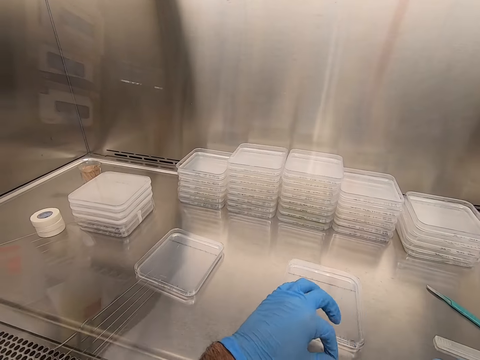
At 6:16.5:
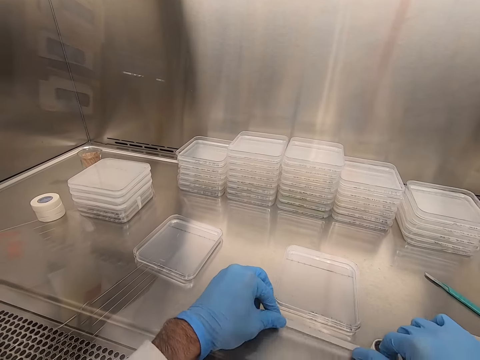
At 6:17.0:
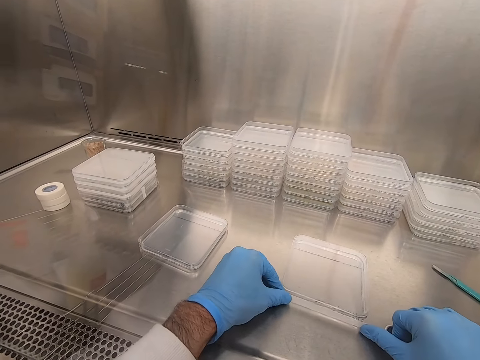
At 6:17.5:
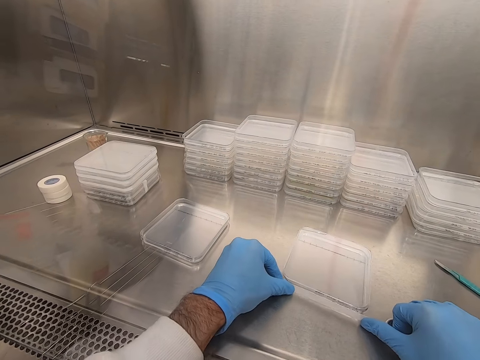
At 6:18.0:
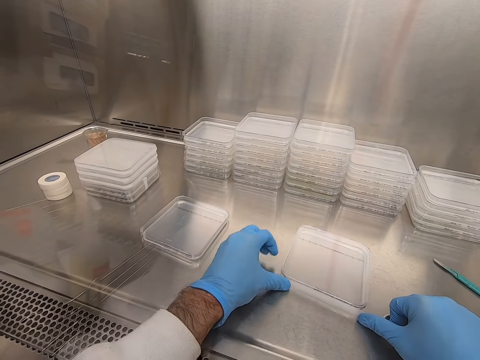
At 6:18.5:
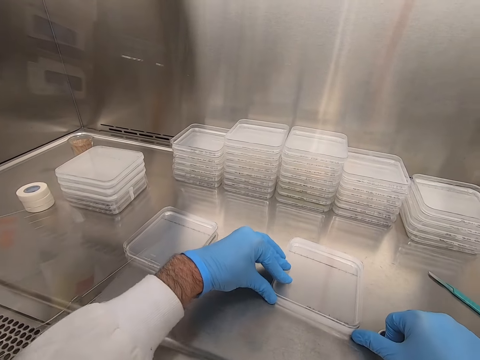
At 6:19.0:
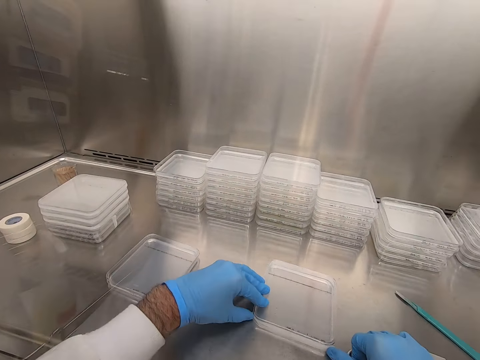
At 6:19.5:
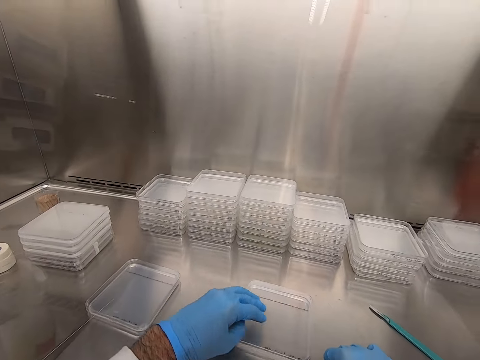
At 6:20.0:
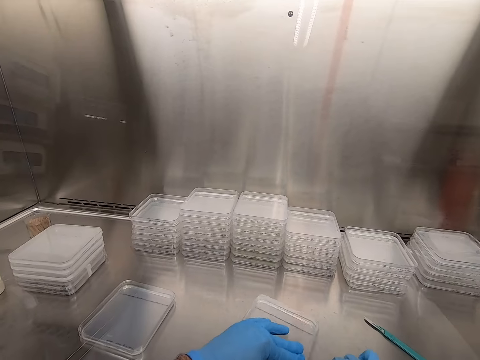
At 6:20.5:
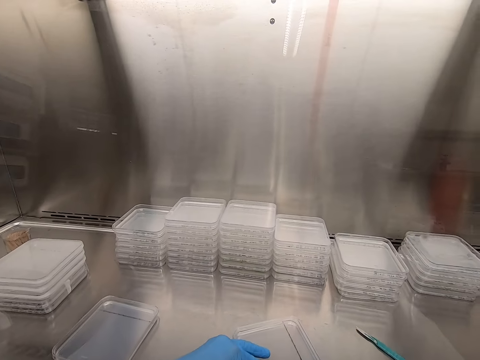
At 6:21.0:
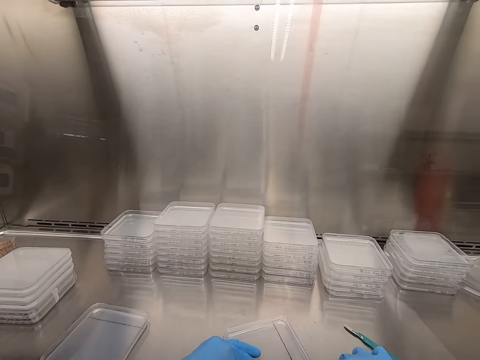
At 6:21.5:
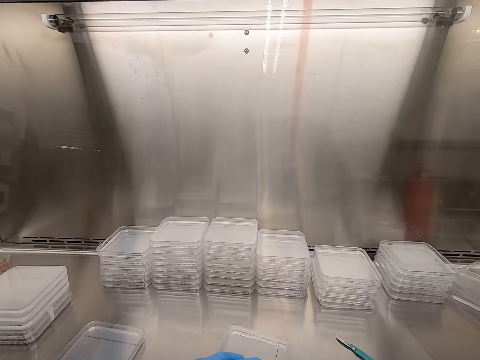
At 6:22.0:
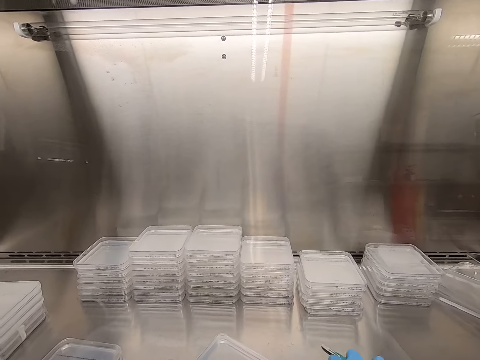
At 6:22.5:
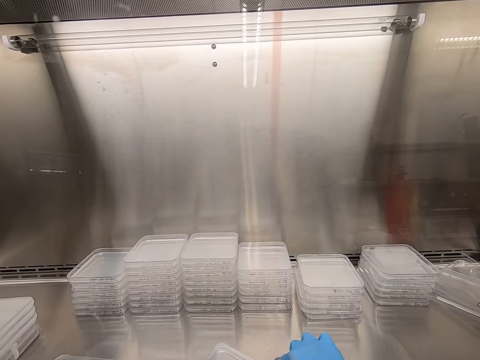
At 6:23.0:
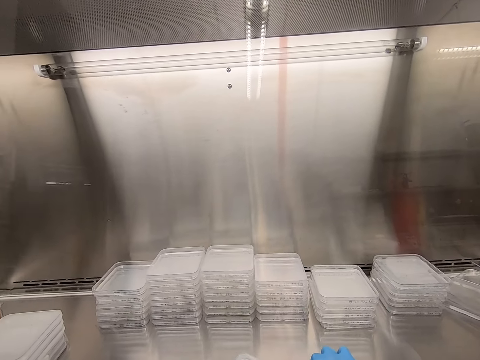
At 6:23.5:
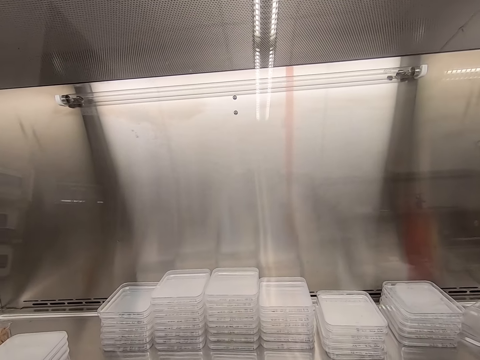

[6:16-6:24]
The camera wearer seals the lid with cello tape.

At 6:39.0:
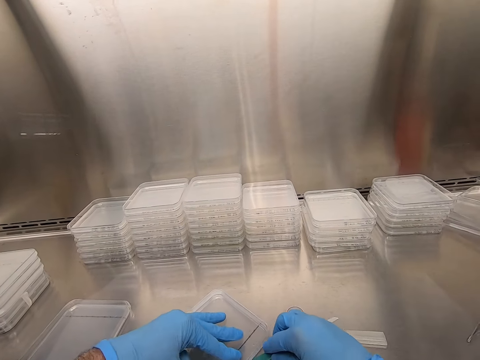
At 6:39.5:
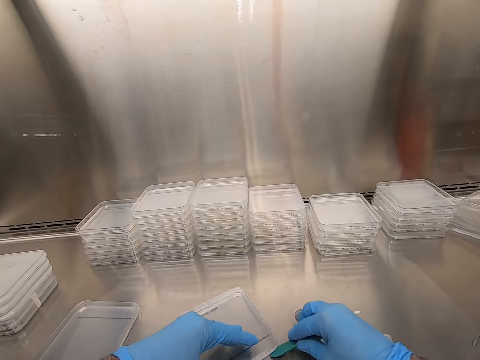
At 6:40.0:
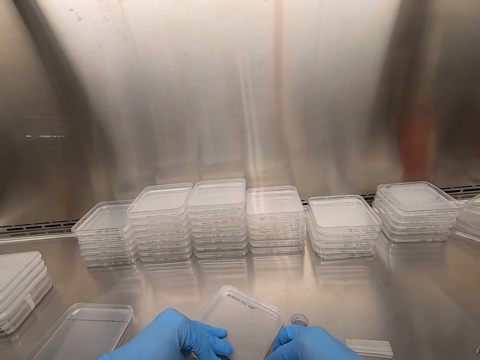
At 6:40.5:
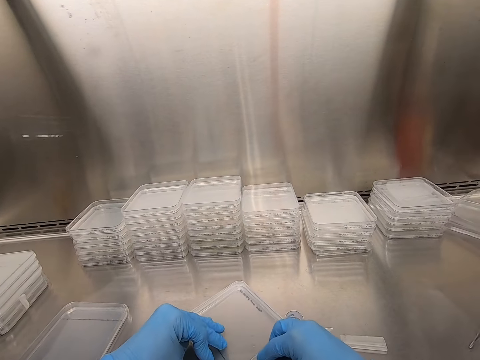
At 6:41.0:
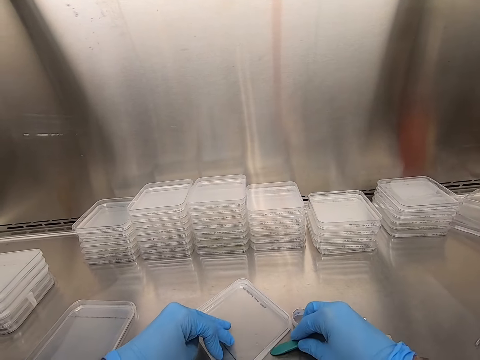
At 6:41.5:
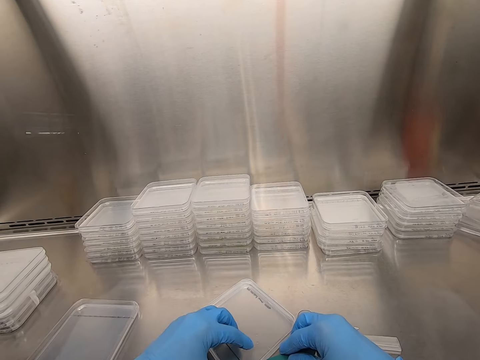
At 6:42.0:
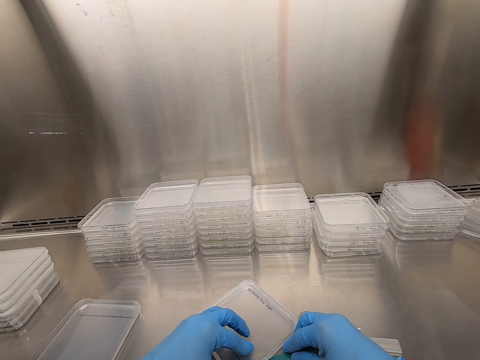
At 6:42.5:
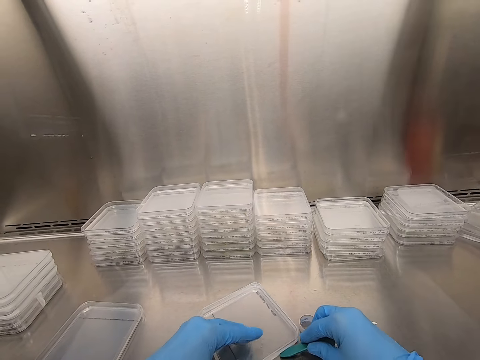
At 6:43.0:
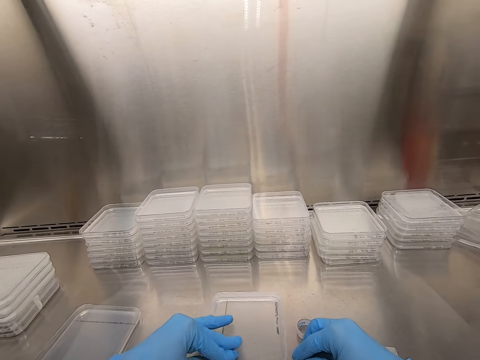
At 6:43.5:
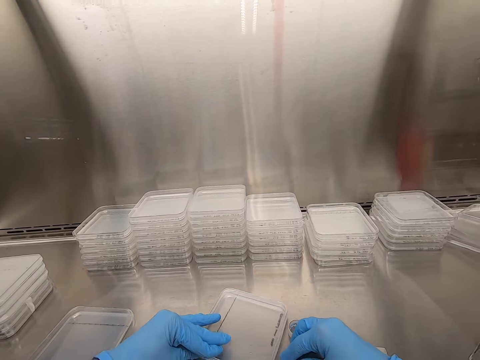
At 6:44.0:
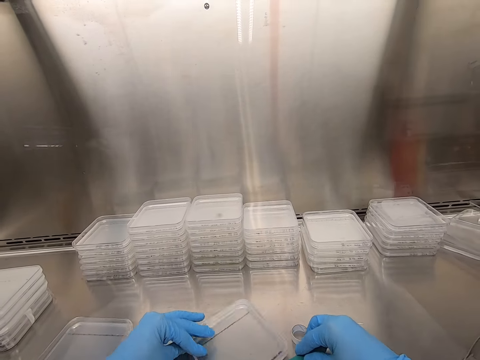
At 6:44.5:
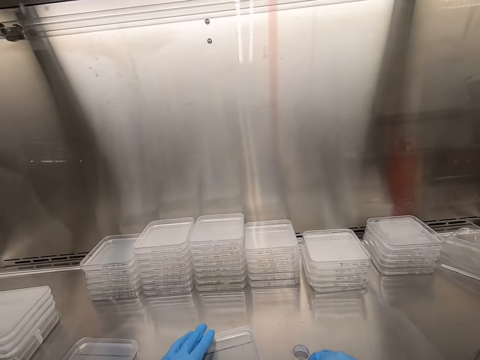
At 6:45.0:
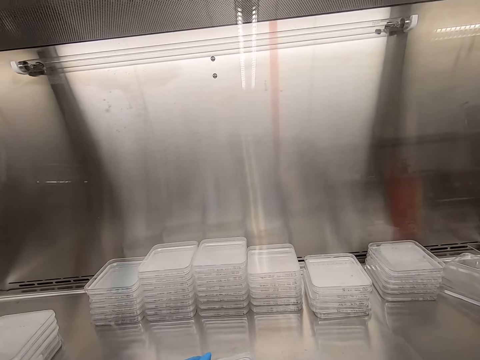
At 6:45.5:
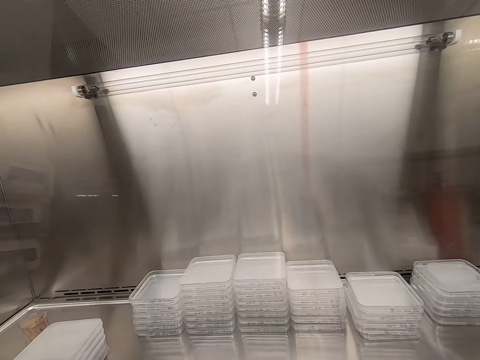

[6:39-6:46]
The camera wearer cuts the cello tape on the plastic lid.

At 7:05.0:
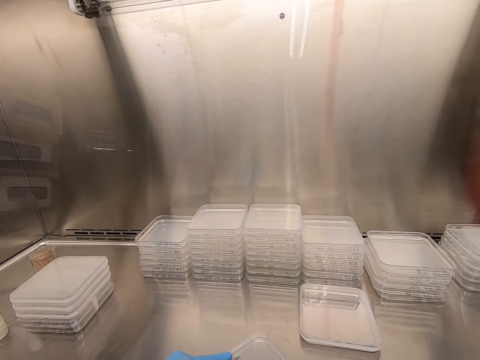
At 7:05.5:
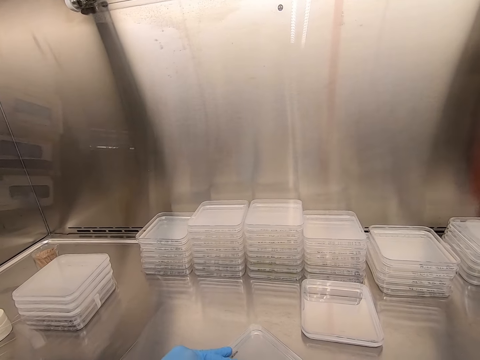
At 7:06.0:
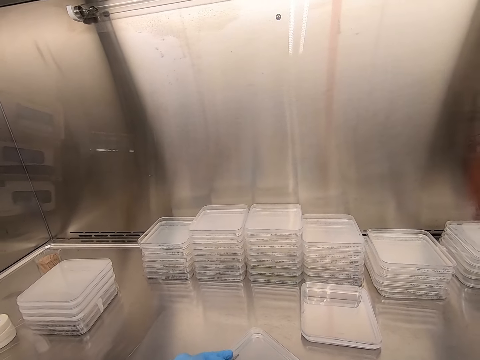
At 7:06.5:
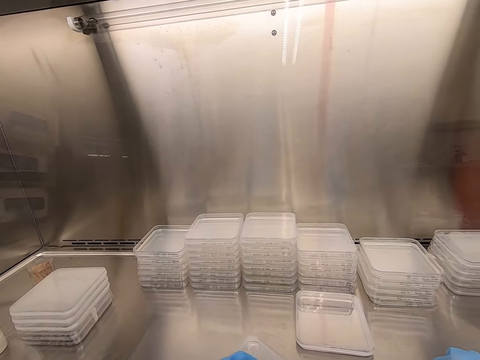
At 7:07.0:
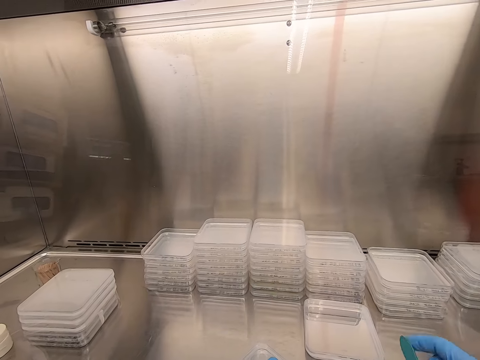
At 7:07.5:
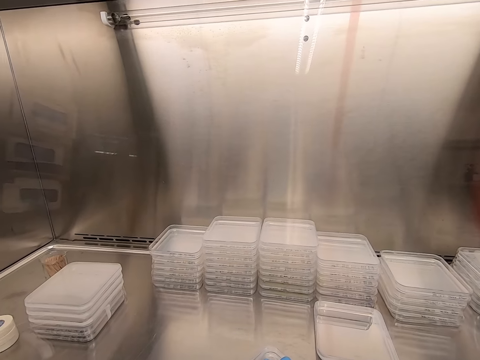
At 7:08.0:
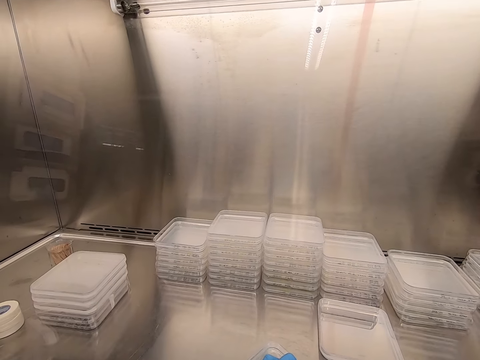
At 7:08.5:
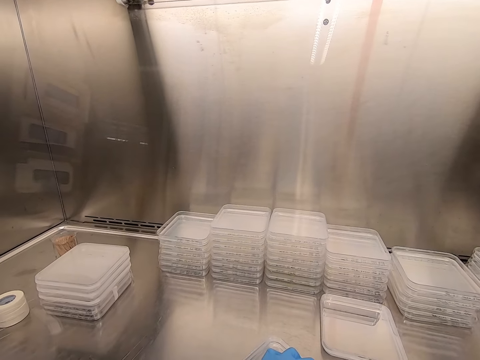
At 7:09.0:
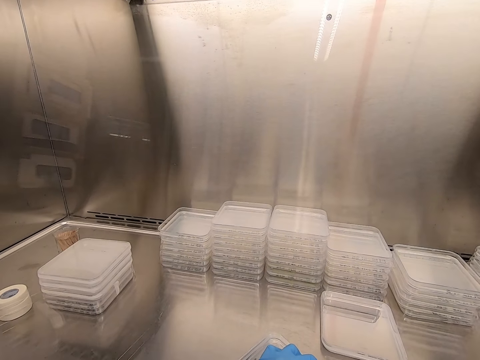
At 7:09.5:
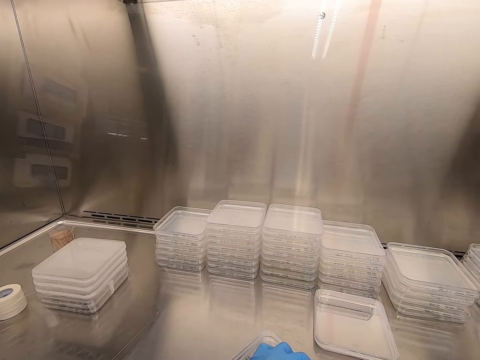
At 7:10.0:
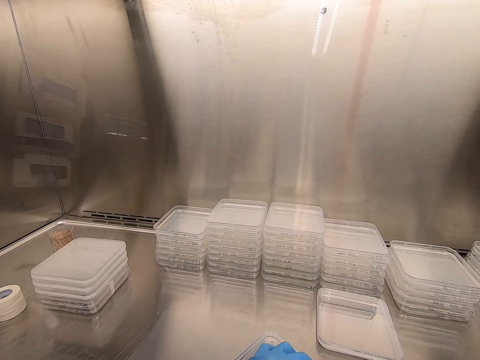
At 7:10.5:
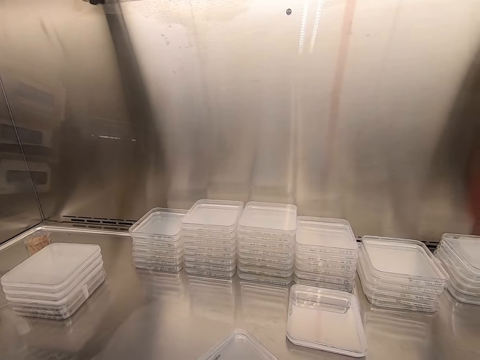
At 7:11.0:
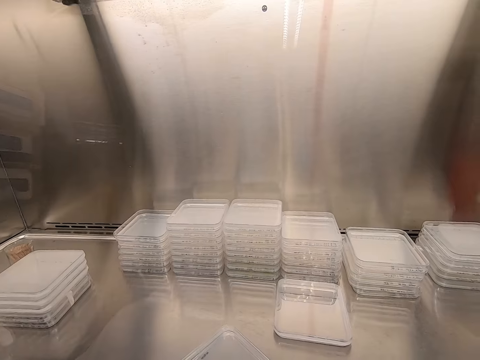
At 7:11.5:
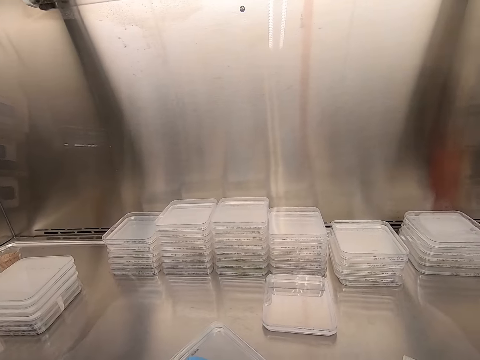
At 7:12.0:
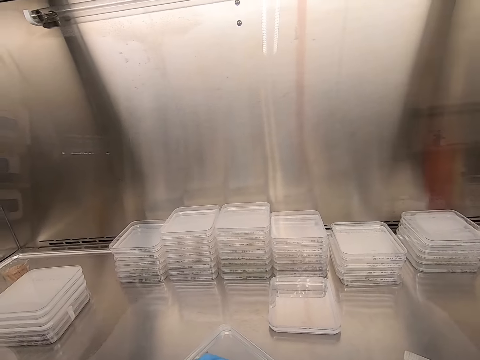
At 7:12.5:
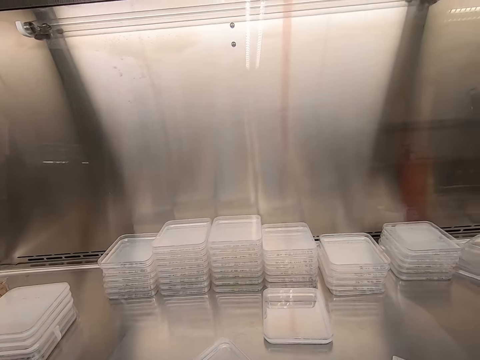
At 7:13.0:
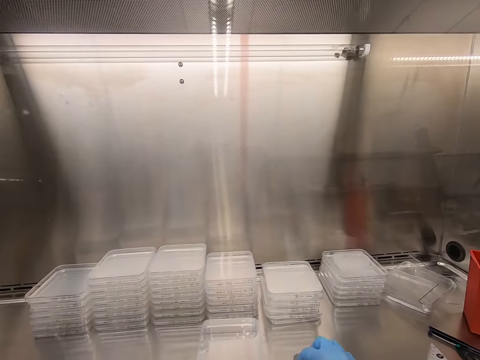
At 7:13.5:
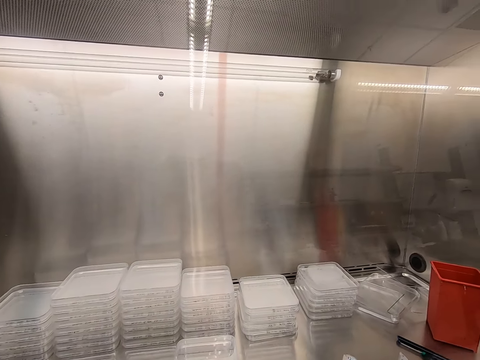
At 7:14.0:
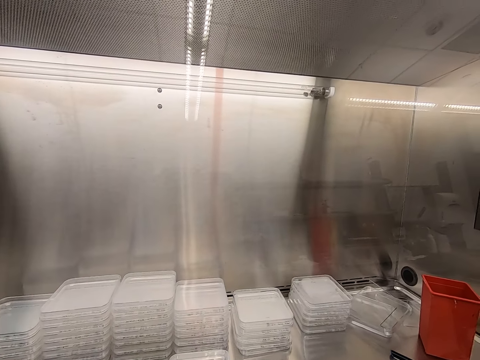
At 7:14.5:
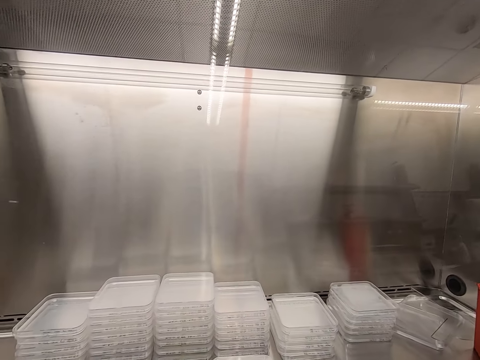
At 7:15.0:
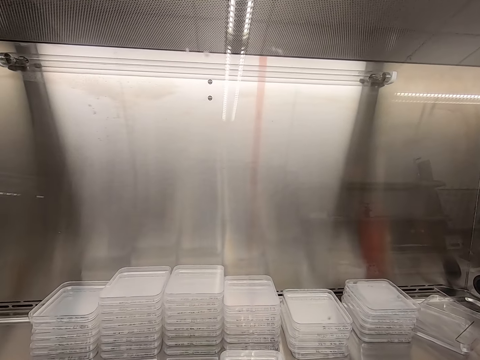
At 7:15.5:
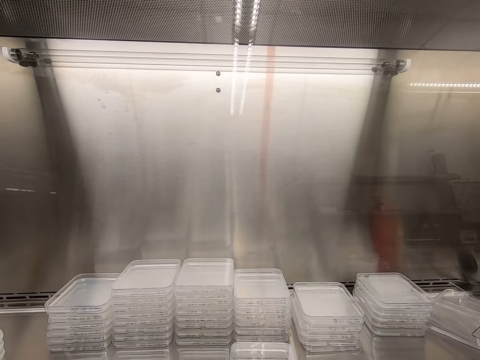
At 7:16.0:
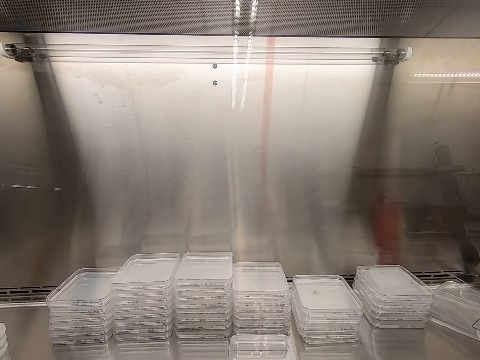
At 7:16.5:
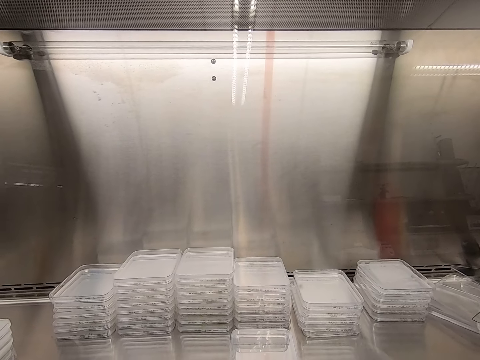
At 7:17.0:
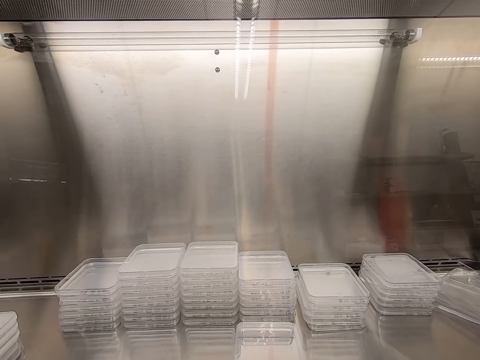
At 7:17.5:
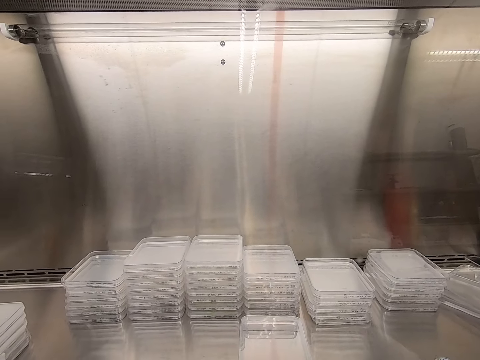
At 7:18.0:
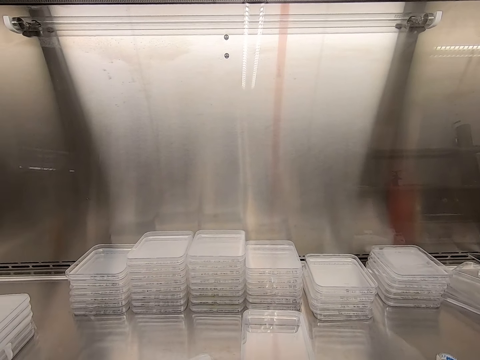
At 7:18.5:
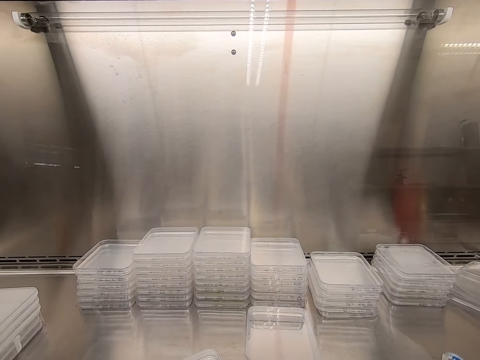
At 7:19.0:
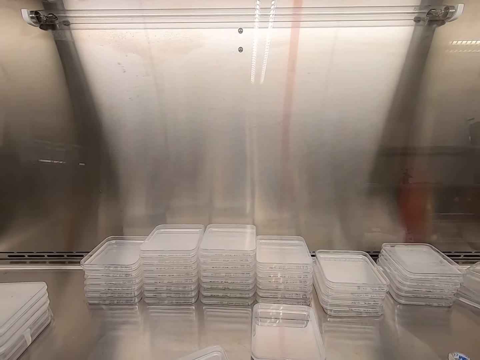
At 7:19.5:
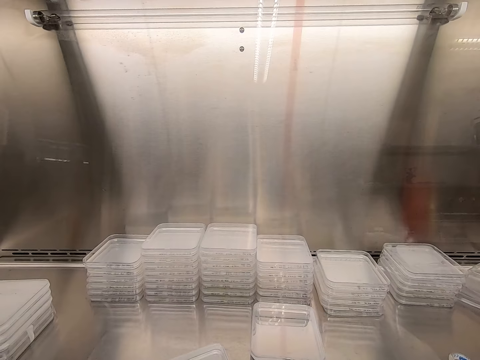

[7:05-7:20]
The camera wearer seals the lid with cello tape. They cut the cello tape on the plastic lid.
